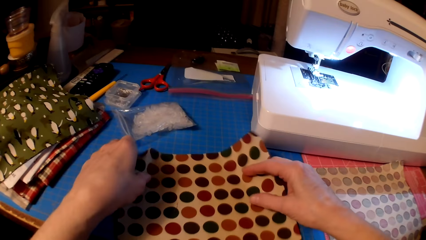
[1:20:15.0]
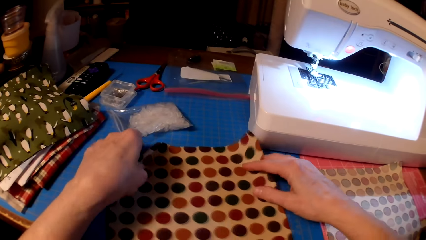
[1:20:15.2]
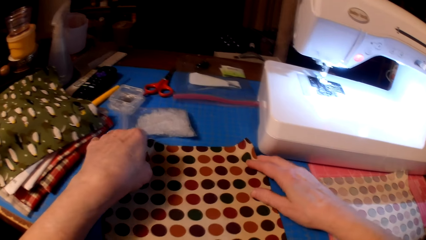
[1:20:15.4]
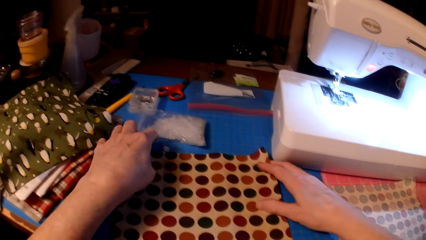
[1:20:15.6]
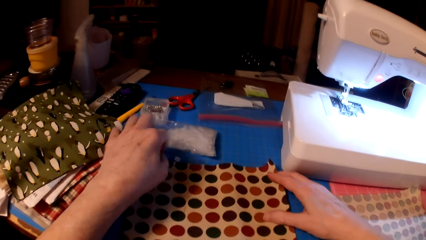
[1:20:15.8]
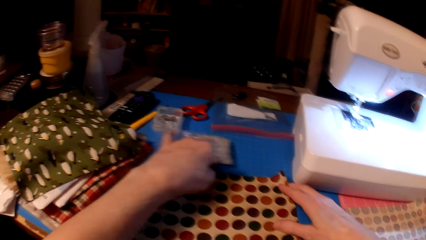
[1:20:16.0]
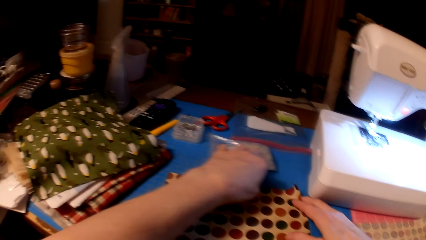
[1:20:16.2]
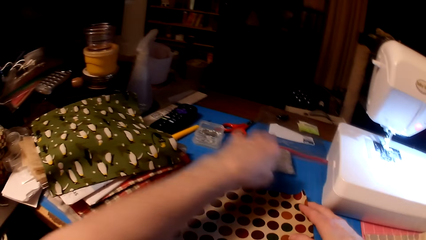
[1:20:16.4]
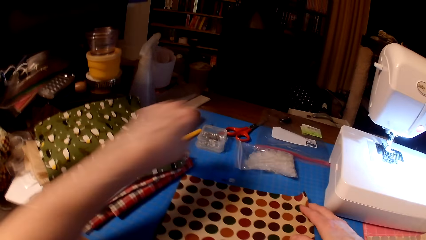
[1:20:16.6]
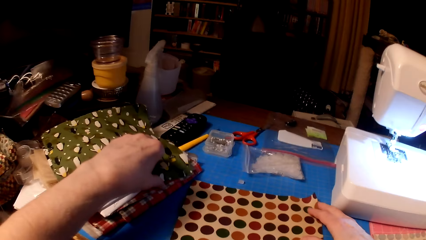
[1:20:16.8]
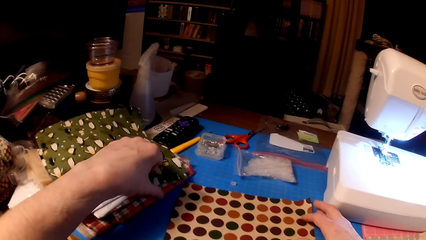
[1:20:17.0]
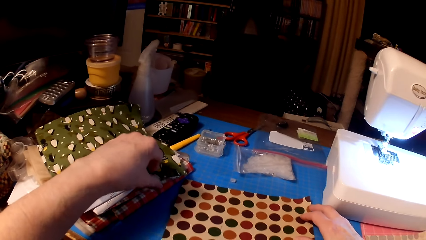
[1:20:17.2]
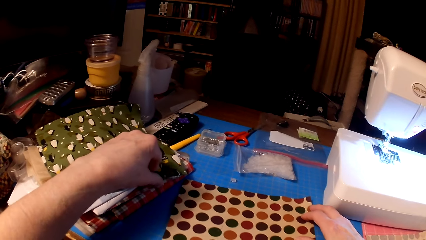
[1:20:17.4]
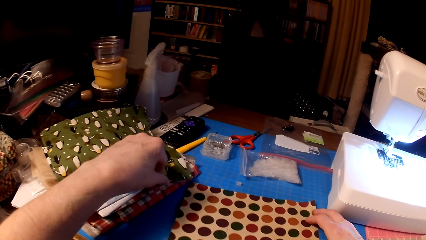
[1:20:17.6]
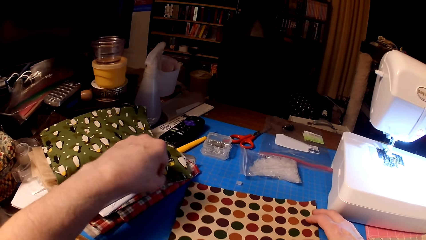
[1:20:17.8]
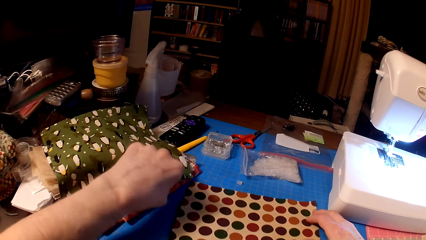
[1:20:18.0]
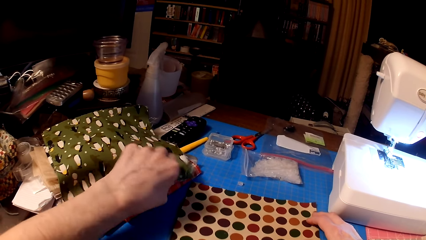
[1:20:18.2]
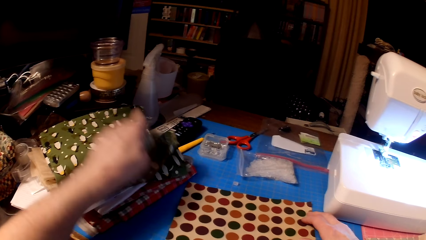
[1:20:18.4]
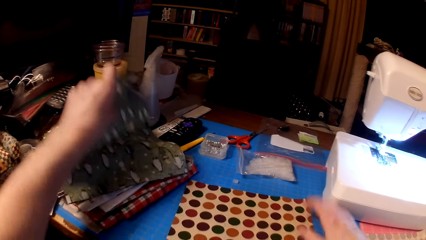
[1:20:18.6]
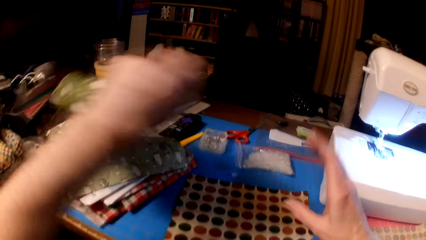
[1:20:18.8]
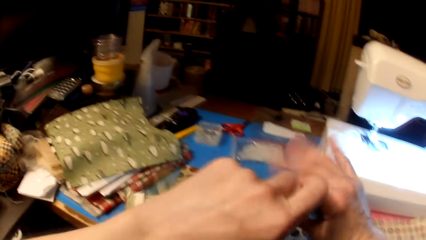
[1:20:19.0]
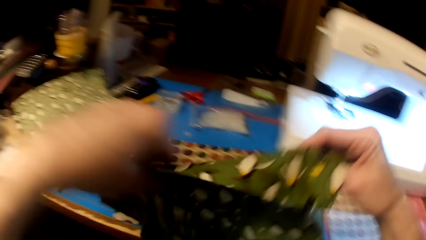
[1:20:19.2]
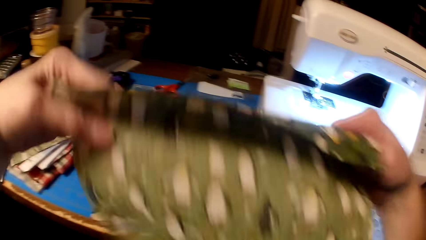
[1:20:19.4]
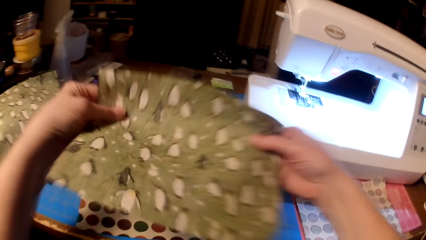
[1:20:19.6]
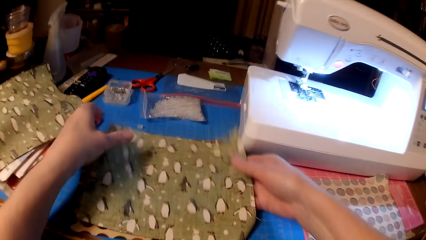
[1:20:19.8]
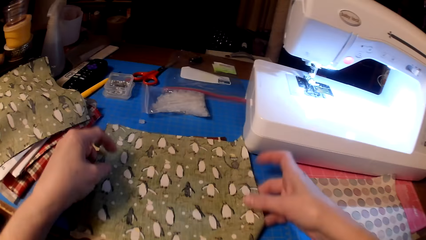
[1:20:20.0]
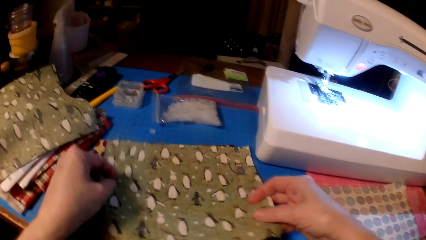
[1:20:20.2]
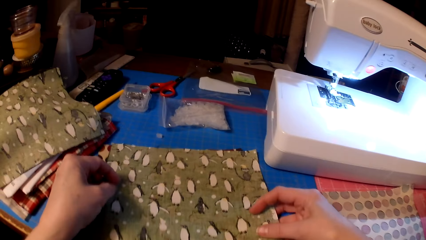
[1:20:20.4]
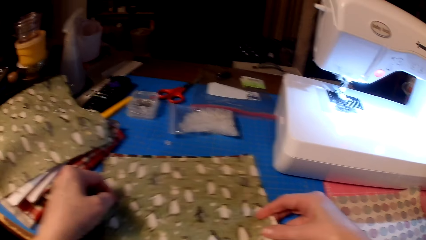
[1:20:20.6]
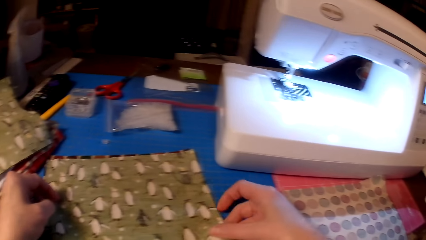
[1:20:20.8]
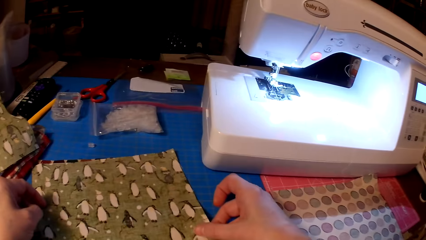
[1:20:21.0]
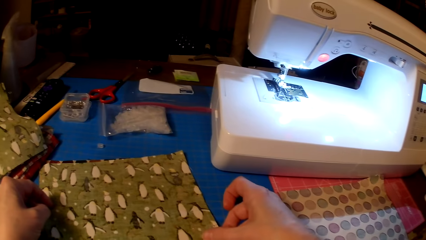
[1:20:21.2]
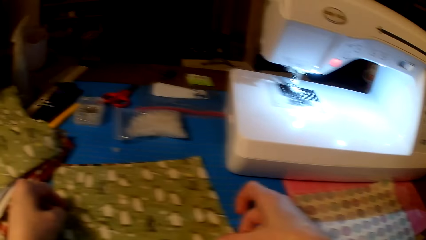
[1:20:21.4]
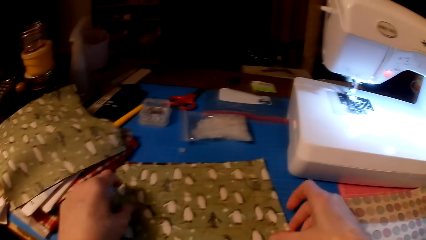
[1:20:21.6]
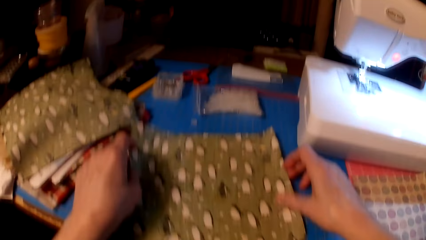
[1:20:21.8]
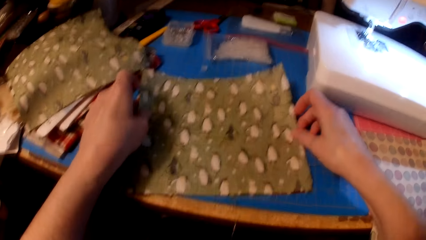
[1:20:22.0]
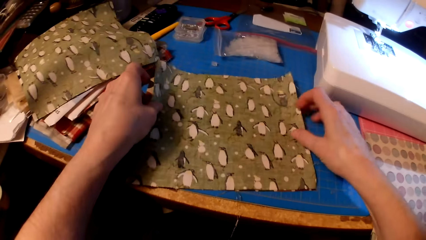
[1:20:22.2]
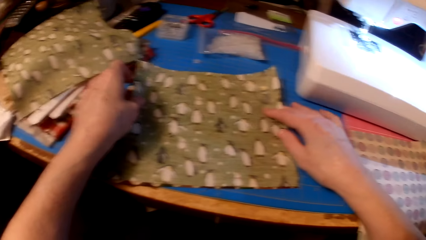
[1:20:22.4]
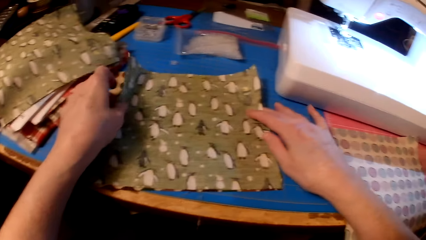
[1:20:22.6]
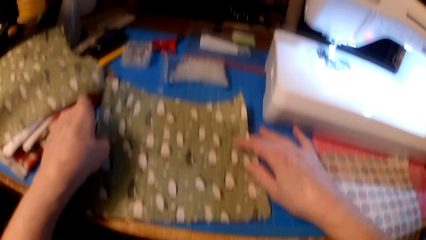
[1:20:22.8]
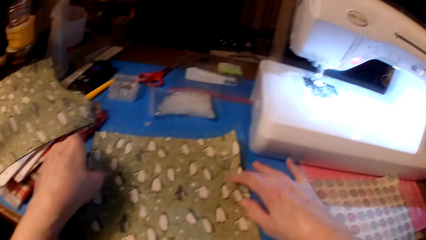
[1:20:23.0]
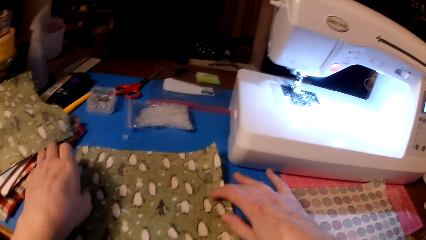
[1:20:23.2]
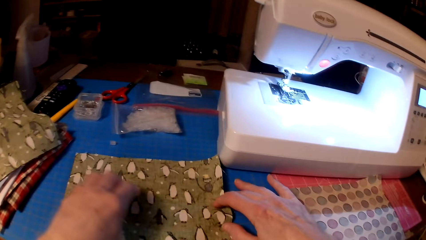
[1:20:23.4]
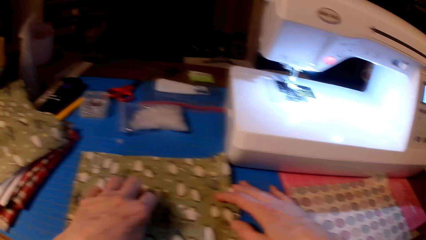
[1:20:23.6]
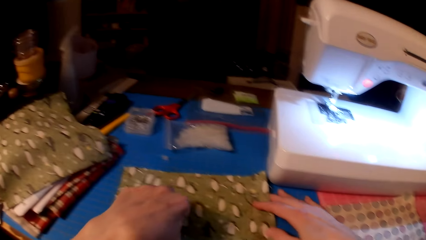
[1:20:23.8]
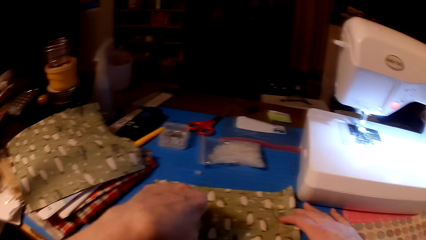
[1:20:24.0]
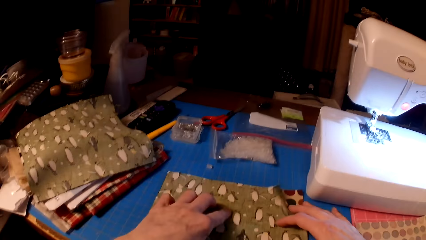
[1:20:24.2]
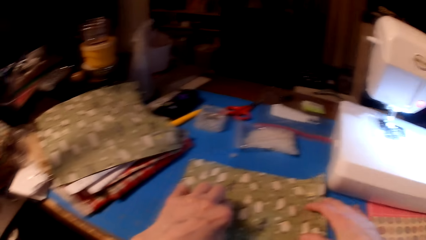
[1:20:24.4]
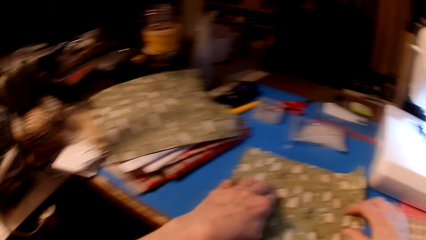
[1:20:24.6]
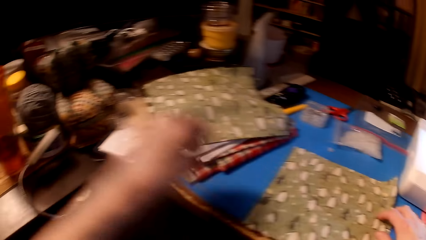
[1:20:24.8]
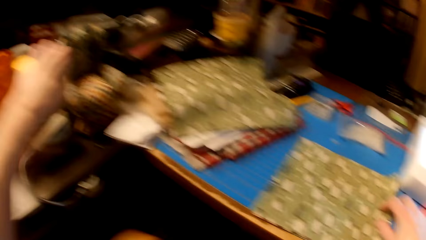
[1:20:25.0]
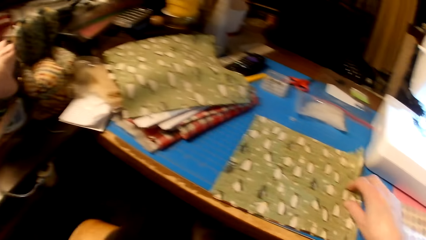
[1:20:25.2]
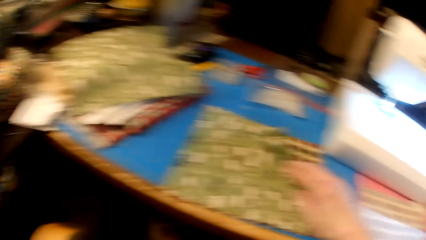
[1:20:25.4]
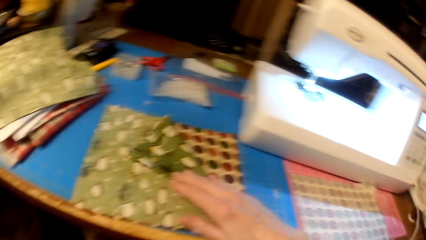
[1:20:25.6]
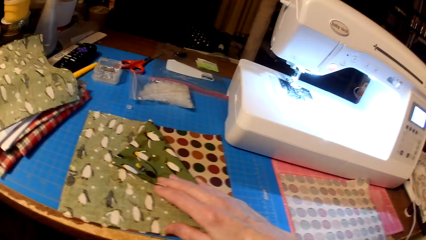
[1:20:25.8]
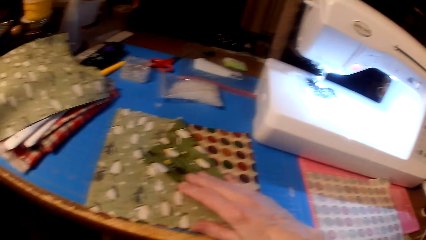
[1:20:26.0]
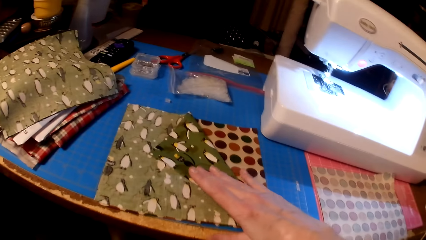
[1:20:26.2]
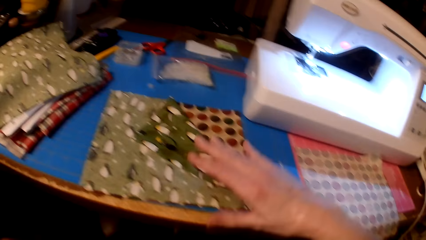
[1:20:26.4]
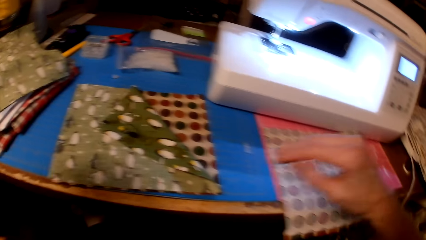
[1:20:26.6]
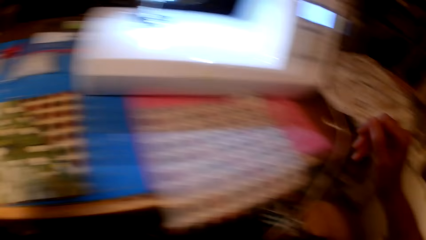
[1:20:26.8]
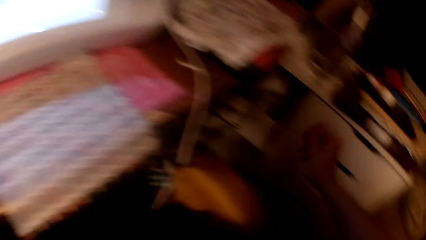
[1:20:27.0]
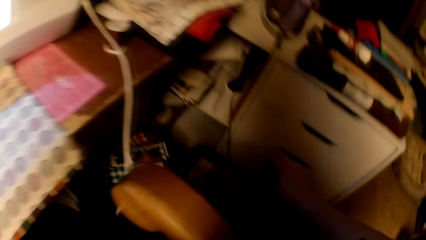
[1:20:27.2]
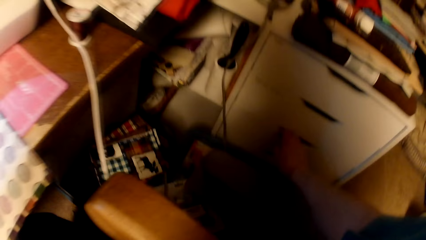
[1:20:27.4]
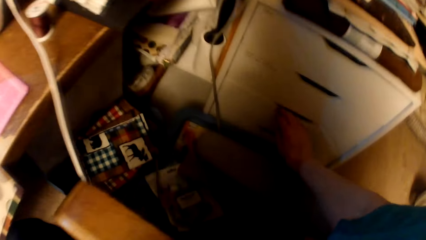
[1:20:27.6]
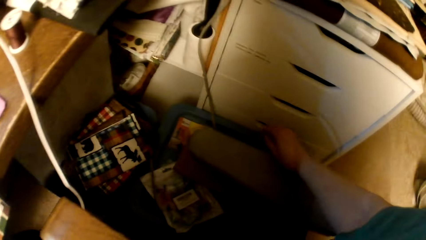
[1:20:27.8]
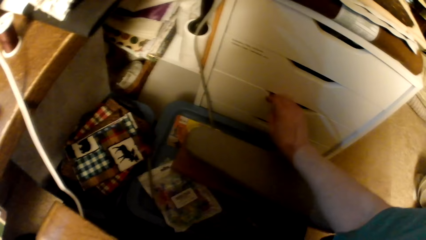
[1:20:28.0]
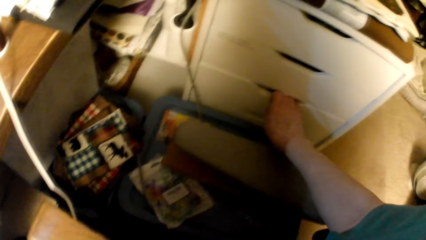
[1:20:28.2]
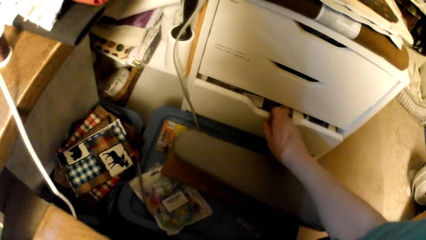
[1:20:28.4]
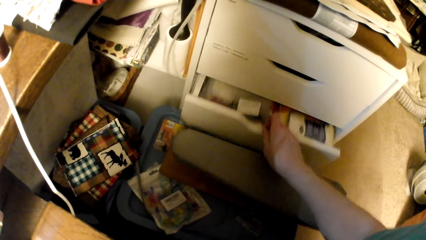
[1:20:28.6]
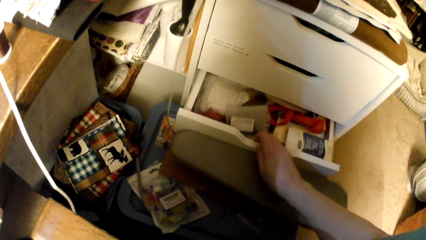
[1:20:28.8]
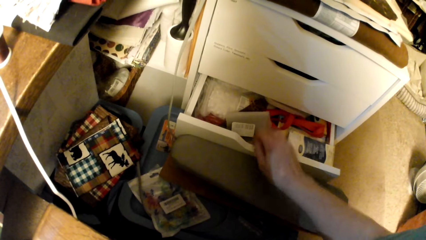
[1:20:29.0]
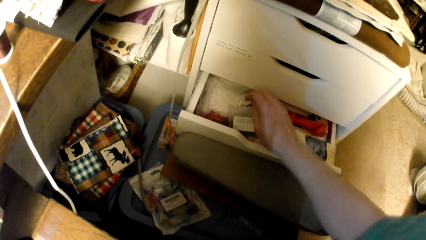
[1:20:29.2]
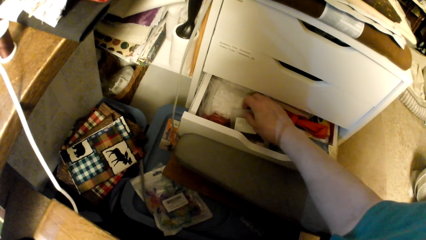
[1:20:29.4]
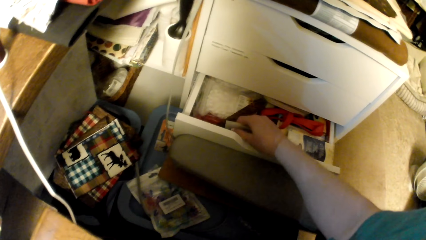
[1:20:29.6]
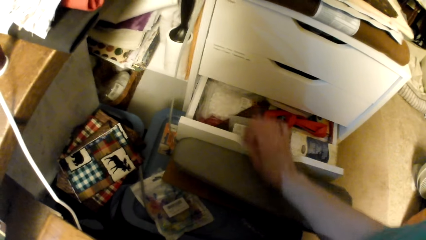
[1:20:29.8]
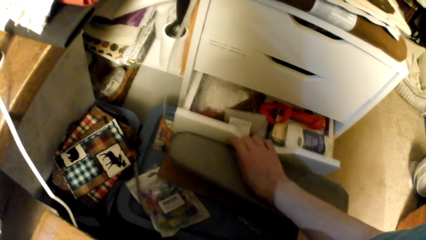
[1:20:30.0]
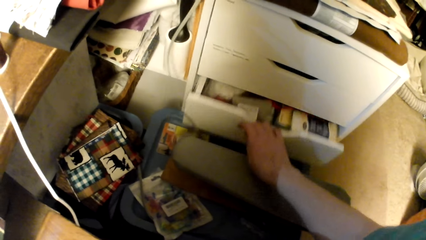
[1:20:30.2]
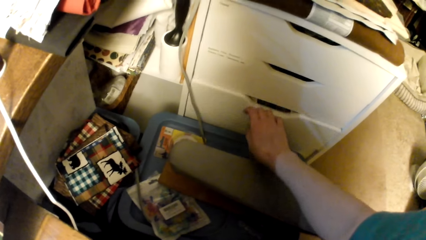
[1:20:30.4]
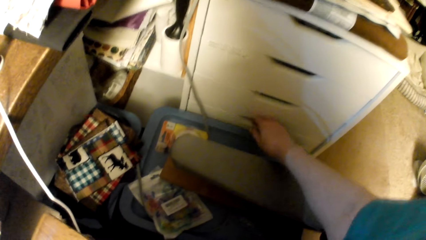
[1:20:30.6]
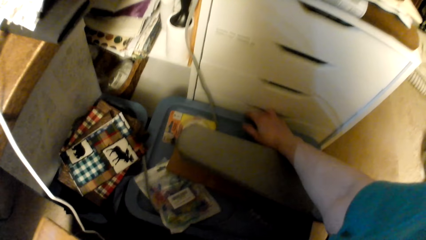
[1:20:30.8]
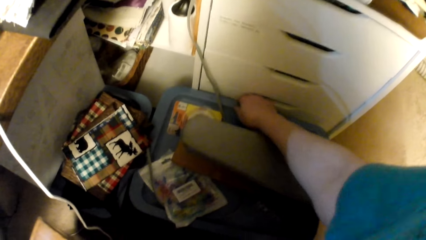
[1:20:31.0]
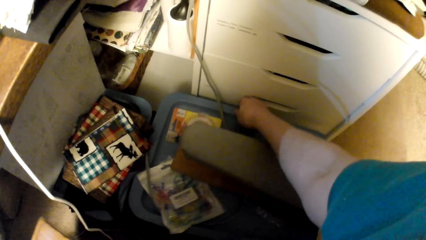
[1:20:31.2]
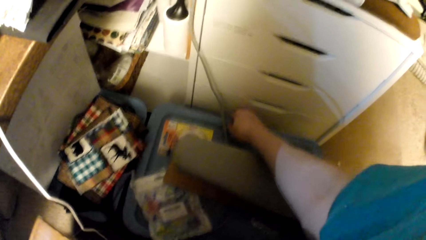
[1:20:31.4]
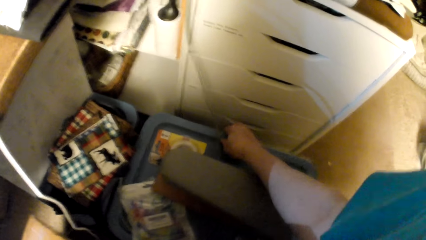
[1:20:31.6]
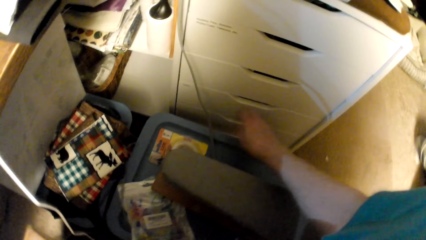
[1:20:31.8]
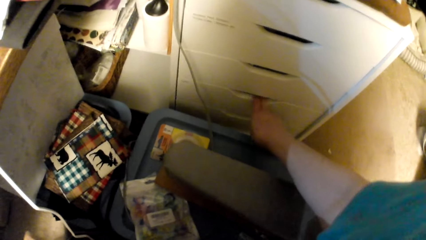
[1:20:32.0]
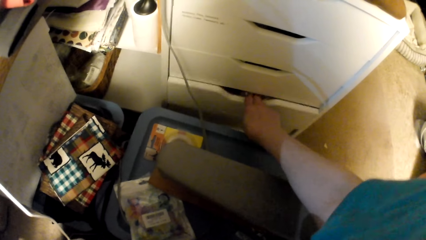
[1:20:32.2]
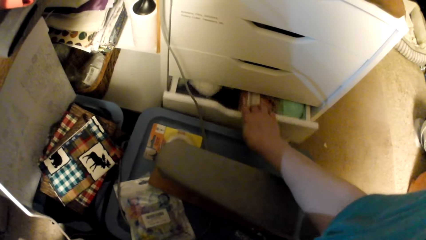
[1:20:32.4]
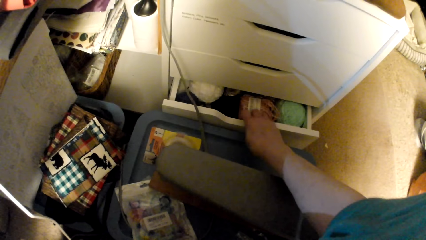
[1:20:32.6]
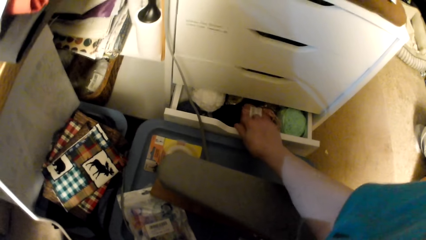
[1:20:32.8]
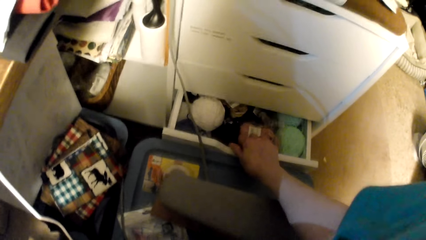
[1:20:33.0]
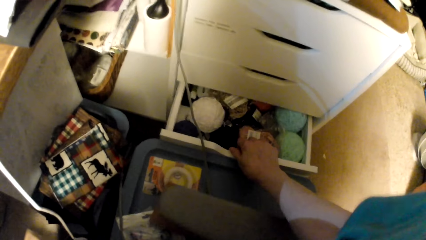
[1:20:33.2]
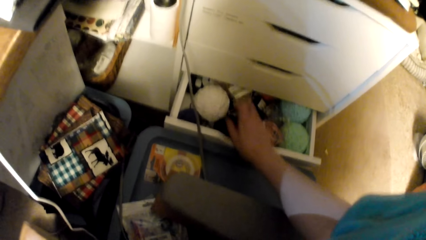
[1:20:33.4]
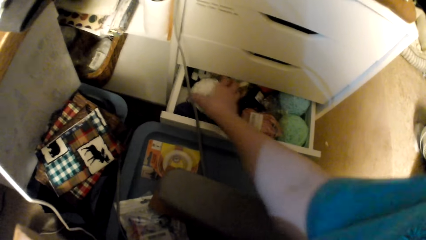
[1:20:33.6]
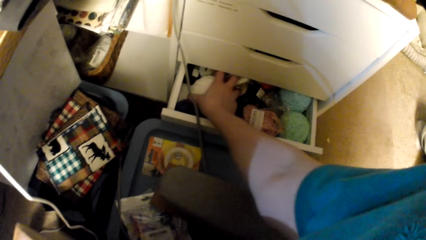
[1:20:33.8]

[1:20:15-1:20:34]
The camera wearer picks the fabric. They put the fabric on the table. They look around. They open the drawer. They look in the drawer. They close the drawer. They move the basket. They open the drawer.
